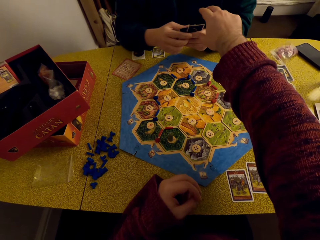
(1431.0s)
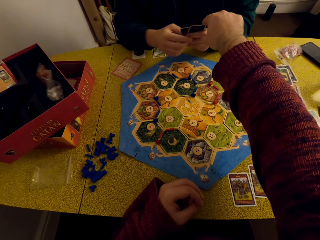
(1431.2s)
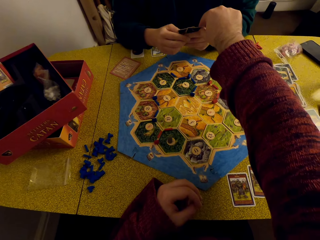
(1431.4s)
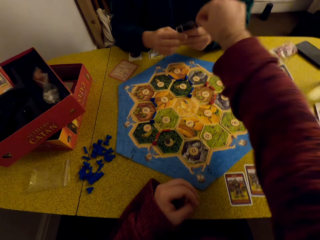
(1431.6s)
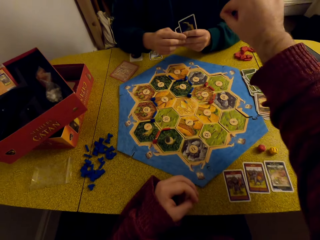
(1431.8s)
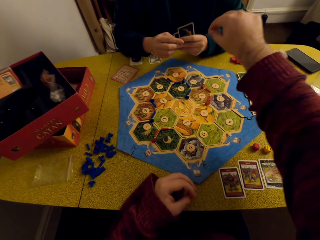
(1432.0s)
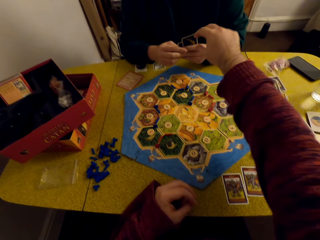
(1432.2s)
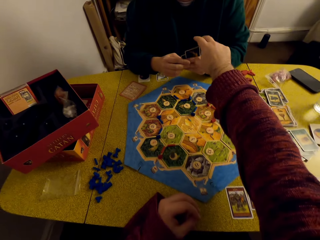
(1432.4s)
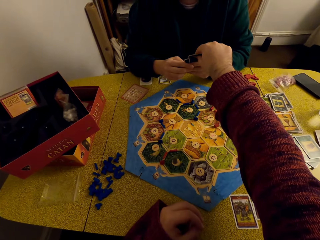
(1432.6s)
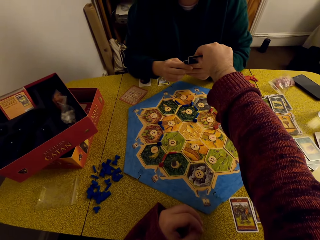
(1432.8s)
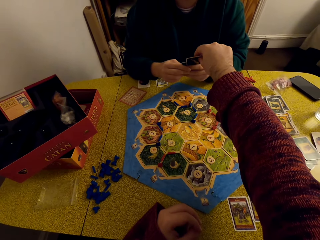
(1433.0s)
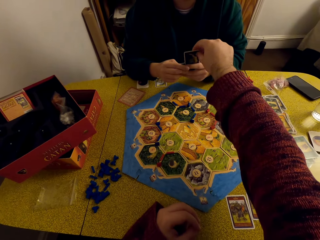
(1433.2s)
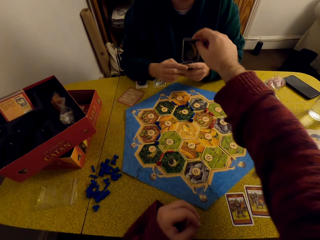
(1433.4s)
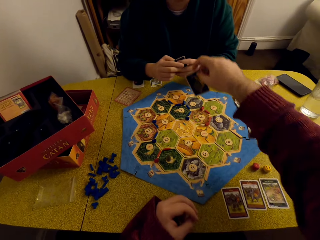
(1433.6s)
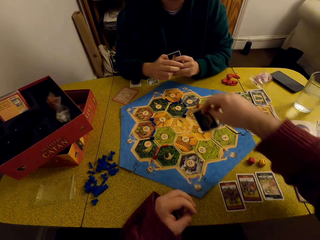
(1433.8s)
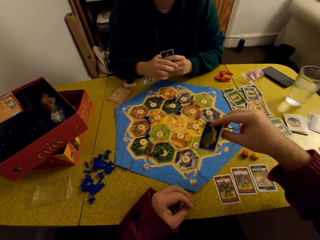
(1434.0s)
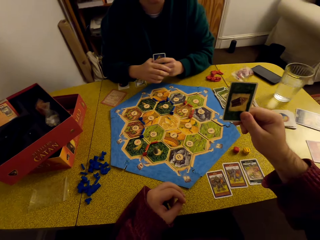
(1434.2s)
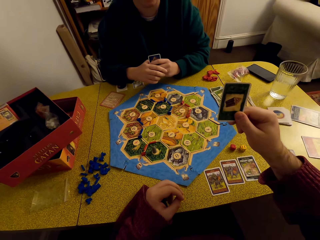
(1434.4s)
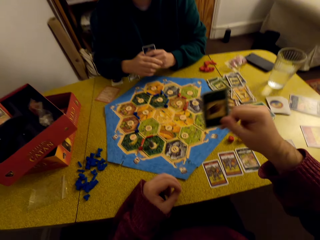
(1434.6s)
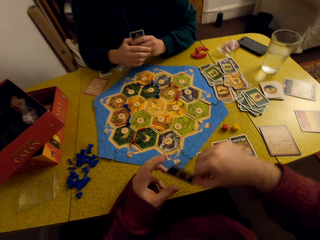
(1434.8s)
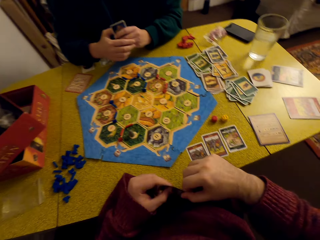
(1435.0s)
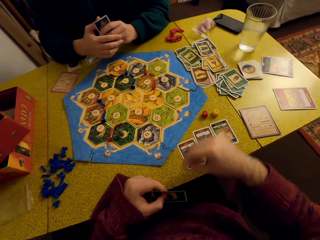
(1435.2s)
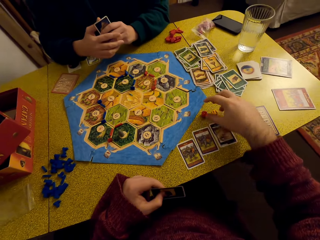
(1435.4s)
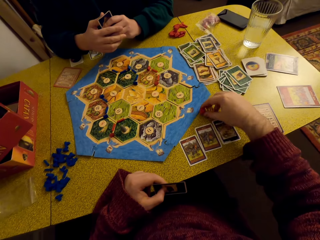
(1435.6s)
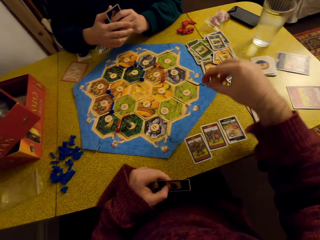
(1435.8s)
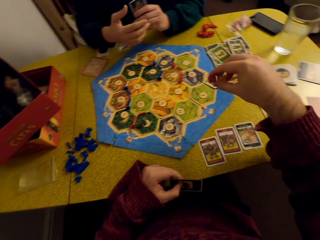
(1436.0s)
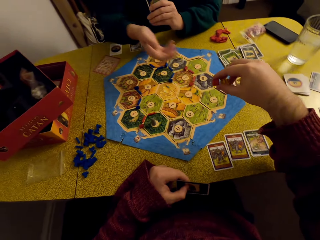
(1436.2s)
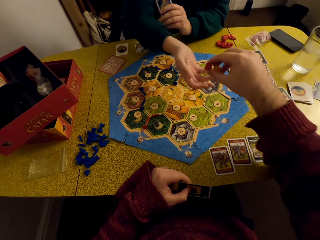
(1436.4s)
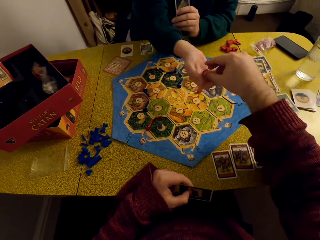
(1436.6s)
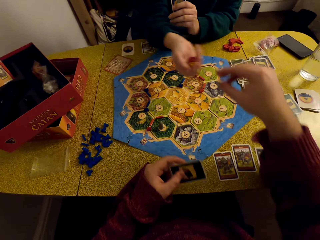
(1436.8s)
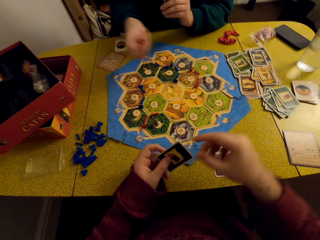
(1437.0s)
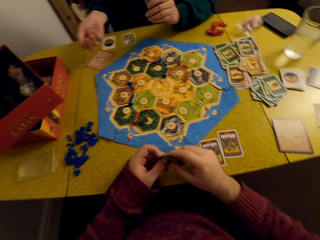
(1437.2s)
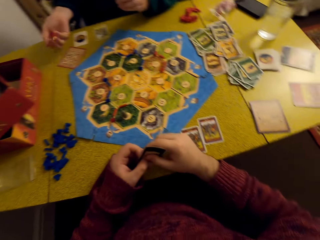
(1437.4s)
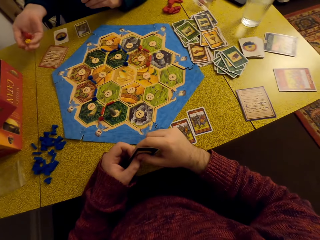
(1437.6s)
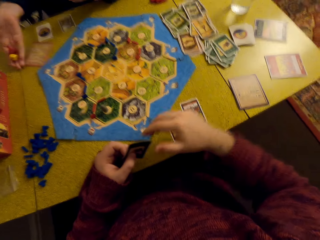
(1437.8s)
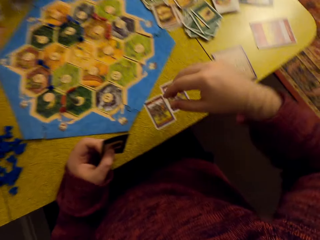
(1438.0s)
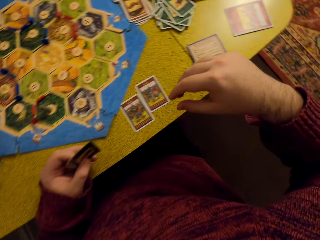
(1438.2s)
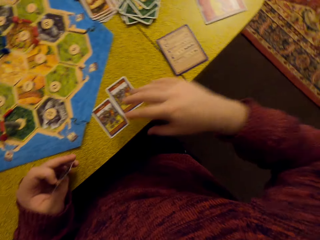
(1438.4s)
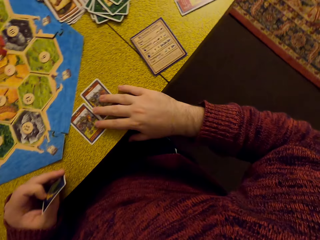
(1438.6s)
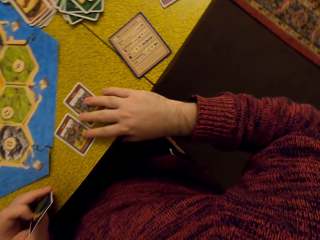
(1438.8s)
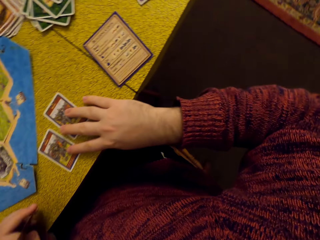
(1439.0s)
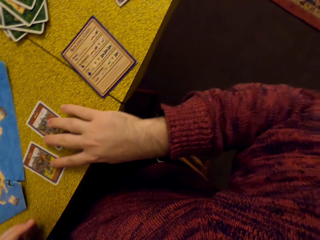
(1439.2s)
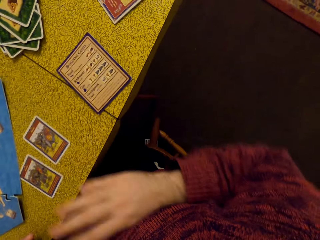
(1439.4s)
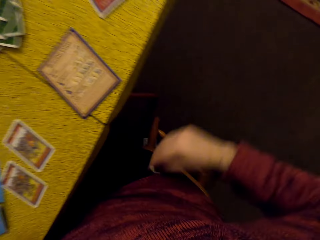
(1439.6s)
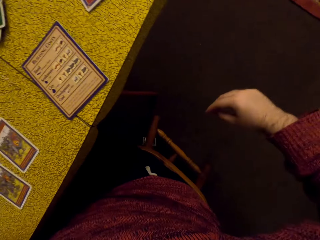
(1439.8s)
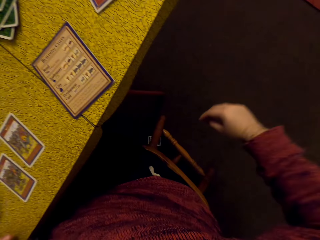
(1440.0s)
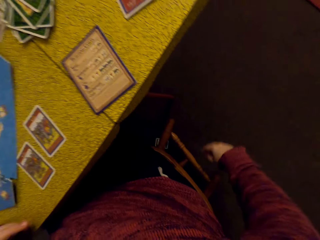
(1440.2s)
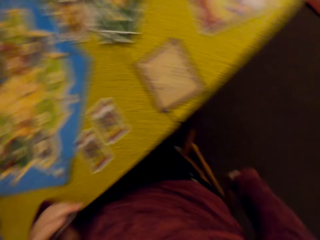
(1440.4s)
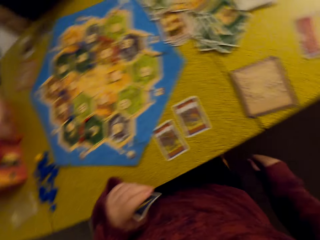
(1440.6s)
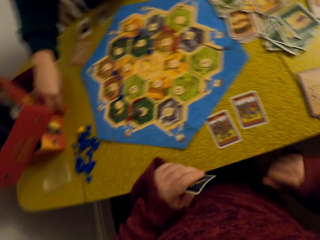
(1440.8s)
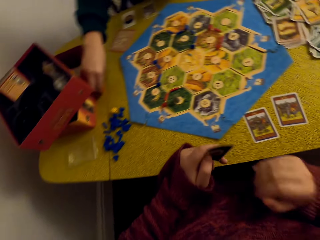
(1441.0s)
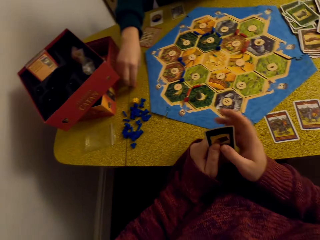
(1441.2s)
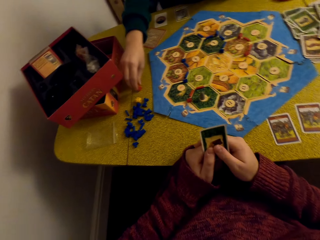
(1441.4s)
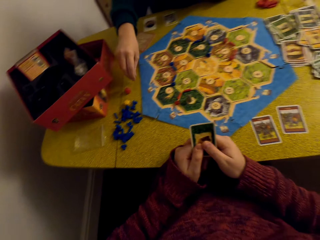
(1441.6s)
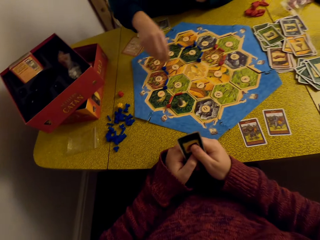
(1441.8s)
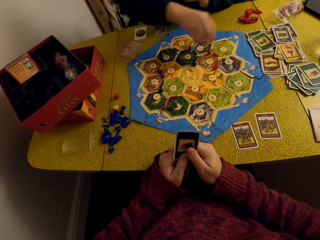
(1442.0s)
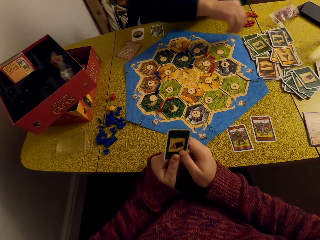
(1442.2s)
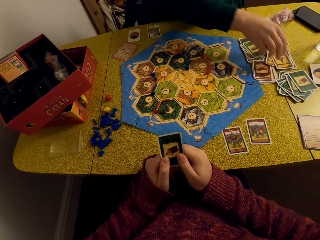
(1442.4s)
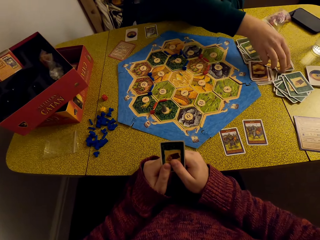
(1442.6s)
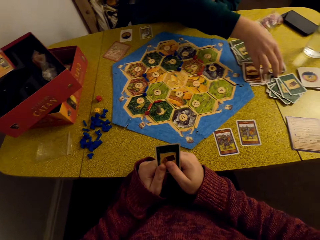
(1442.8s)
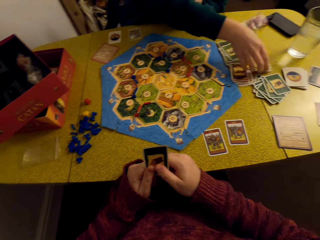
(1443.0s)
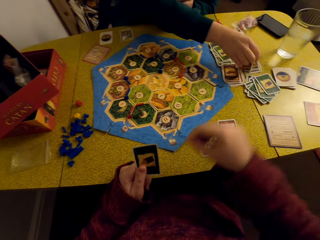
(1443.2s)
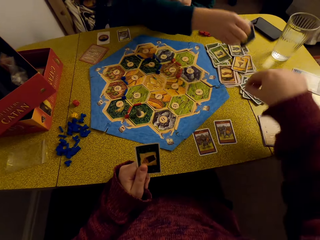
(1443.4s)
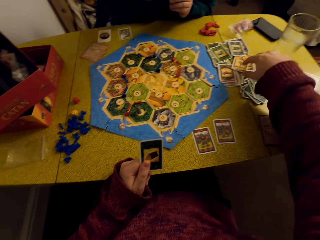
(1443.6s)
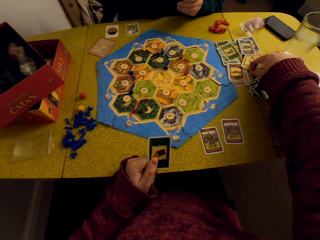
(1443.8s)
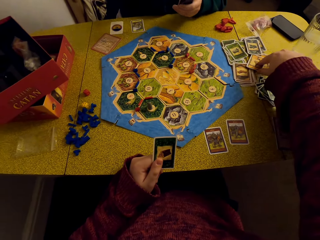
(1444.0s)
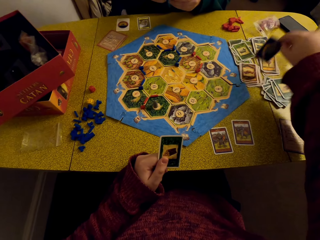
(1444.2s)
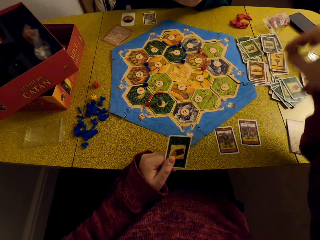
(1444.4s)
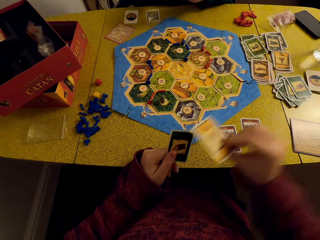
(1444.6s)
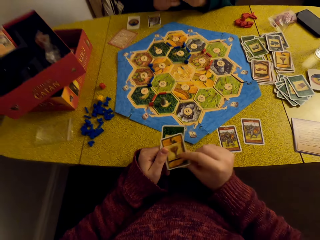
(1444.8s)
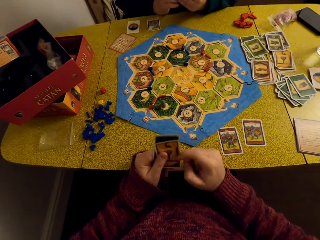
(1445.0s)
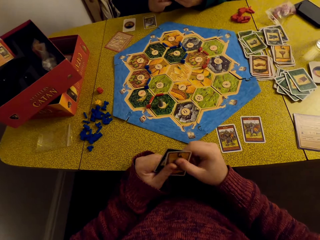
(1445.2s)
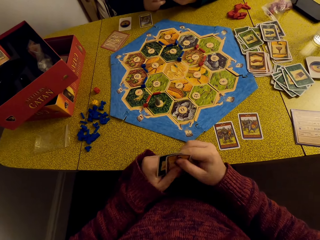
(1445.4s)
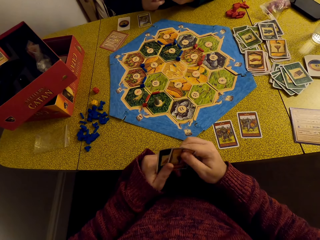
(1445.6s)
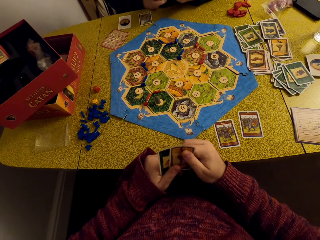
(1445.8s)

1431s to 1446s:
The camera wearer picks a card from a woman. They look at the card. They pick dice from the table. They hand over the dice to the woman. The woman rolls the dice and drops the dice on the table. The camera wearer touches the cards on the table. They look at the cards on the table. They put a die on the table. The woman picks a card from the table. The camera wearer picks a card from the table.

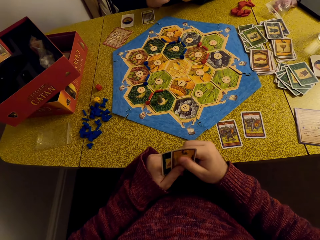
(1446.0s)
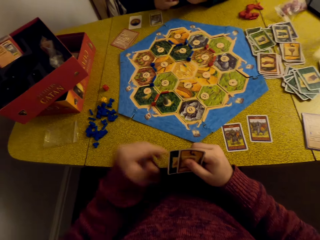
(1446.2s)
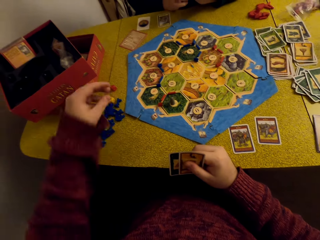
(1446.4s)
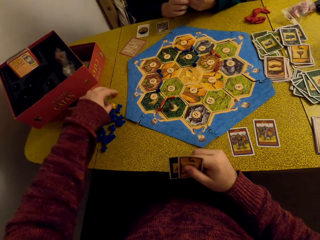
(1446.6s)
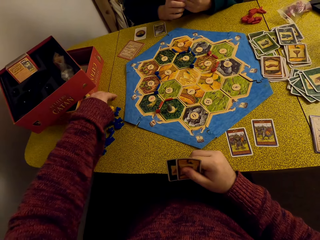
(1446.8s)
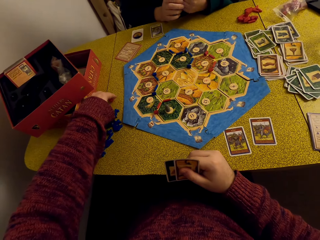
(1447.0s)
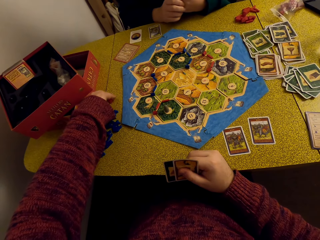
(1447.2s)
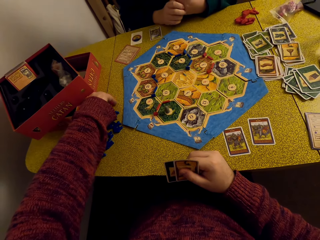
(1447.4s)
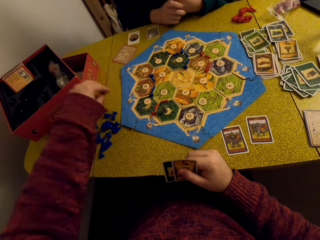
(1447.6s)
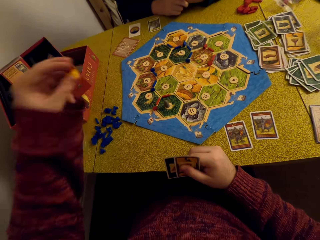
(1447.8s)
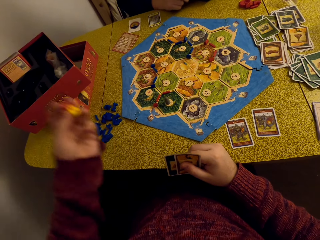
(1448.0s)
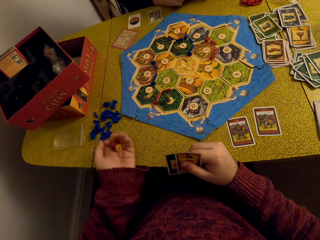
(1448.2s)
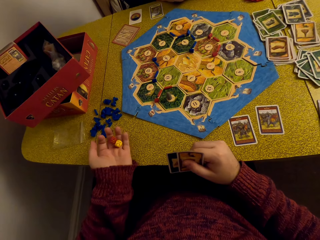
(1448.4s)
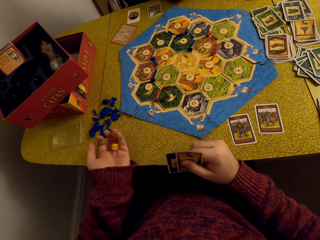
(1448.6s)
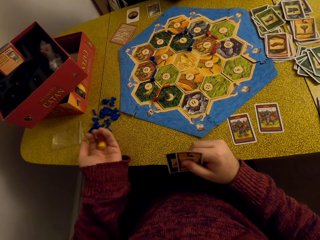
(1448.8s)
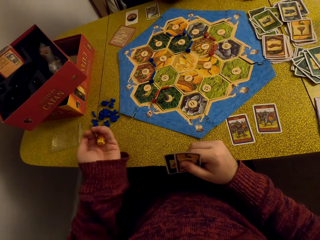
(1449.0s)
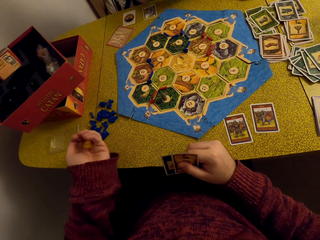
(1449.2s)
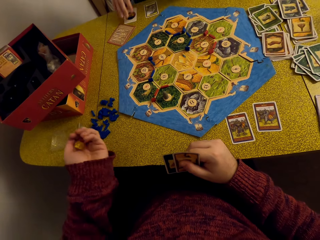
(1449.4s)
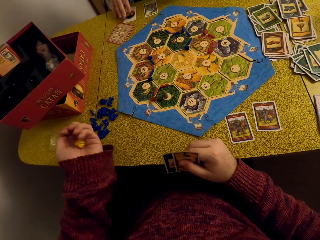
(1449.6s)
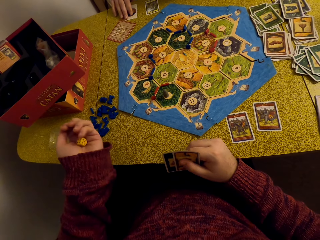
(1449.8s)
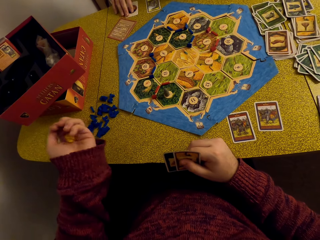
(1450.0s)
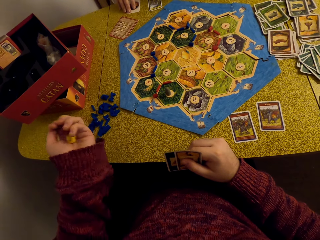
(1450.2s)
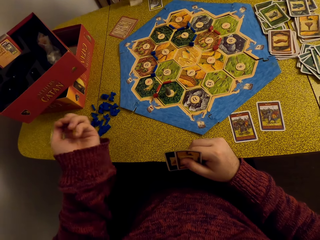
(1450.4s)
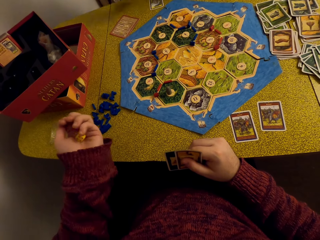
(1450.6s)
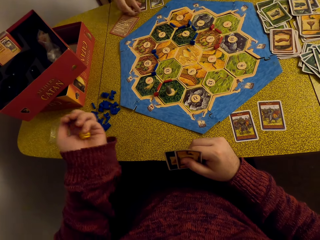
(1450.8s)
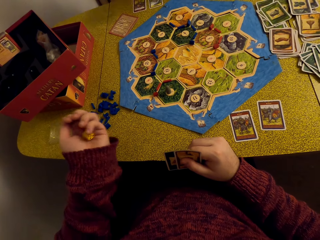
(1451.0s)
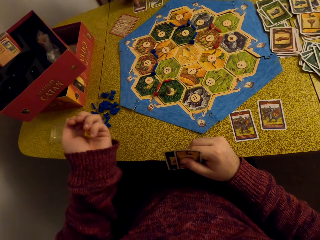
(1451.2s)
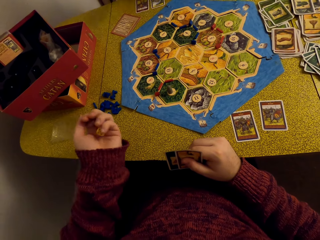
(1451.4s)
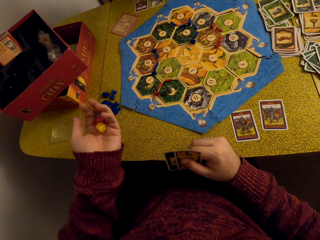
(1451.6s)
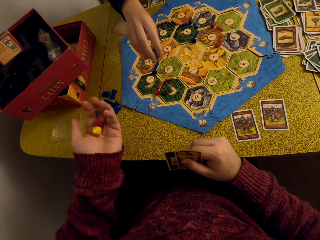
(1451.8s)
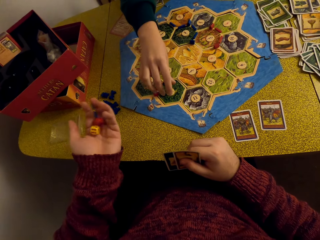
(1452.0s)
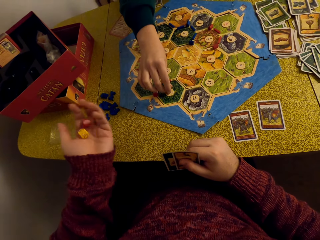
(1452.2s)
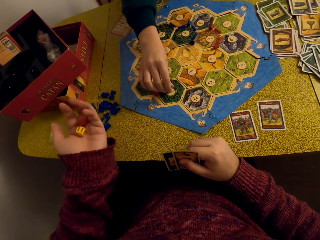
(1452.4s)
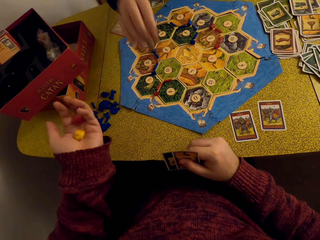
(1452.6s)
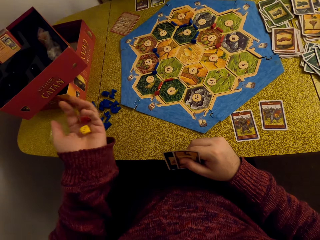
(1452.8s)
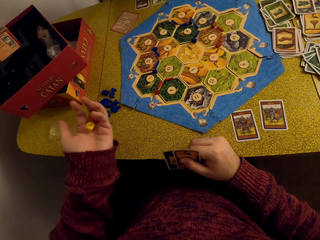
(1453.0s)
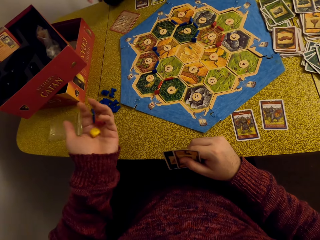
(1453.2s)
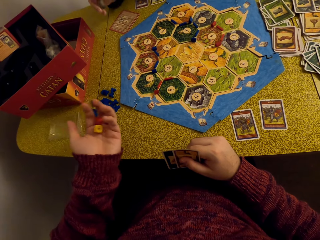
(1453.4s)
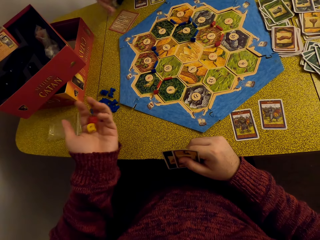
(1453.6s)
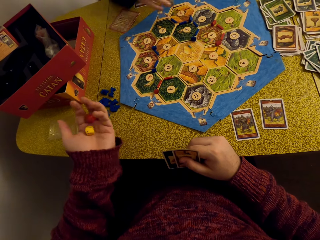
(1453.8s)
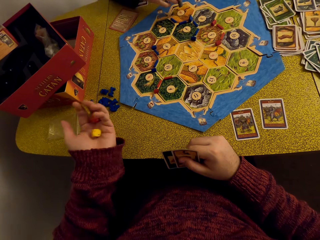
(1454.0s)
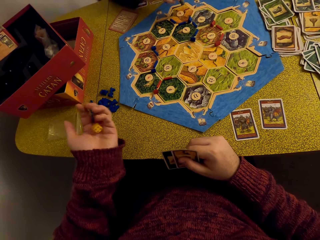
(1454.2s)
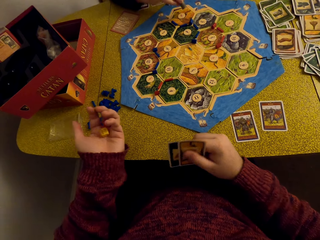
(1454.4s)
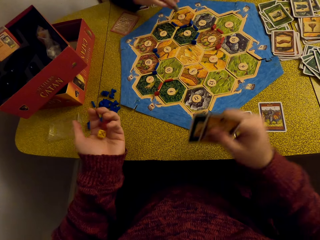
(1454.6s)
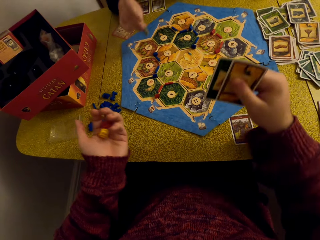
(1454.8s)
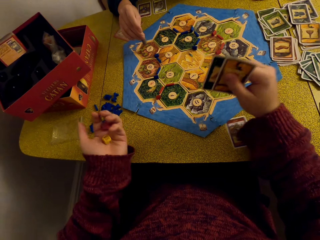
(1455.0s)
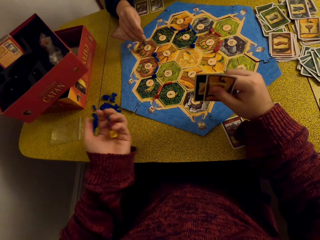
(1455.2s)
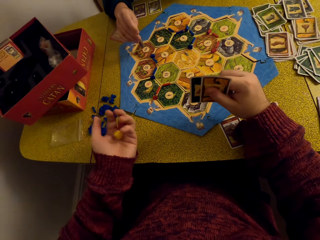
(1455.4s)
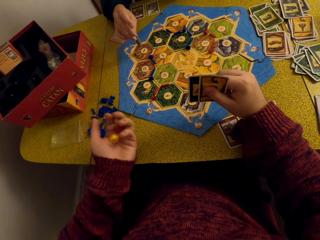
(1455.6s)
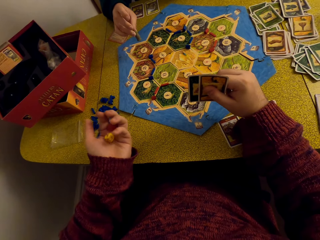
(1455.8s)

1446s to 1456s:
The camera wearer picks dice from the table. They roll the dice. A woman turns upside down a card on the table. The woman lifts up a robber from the hex tile. The camera wearer tosses the dice.
